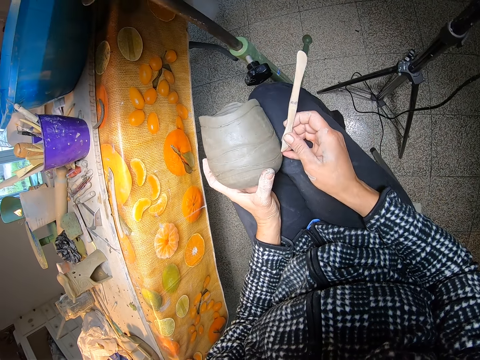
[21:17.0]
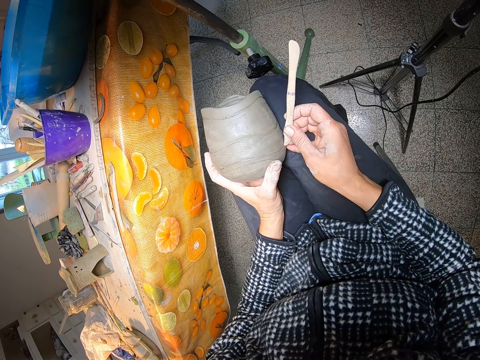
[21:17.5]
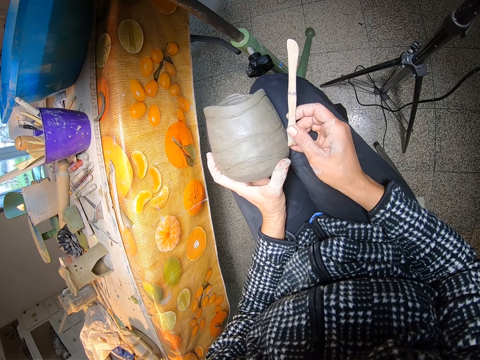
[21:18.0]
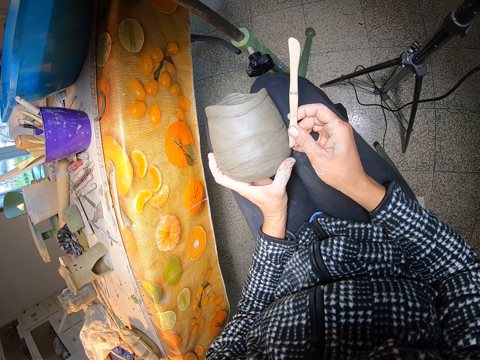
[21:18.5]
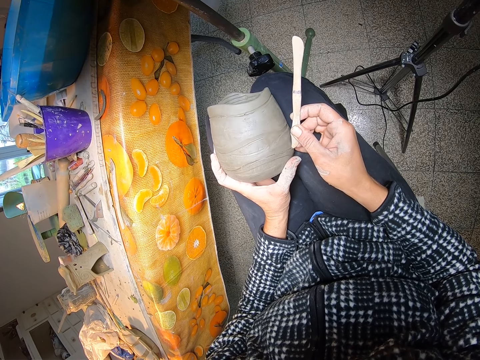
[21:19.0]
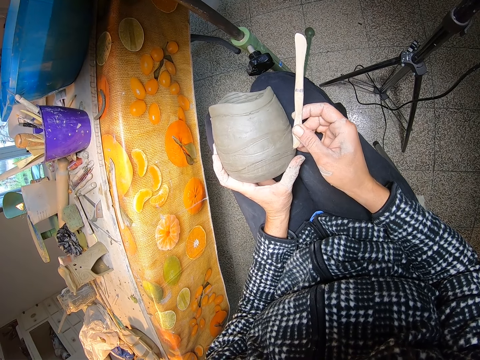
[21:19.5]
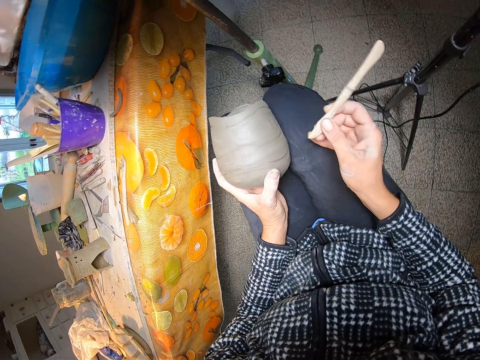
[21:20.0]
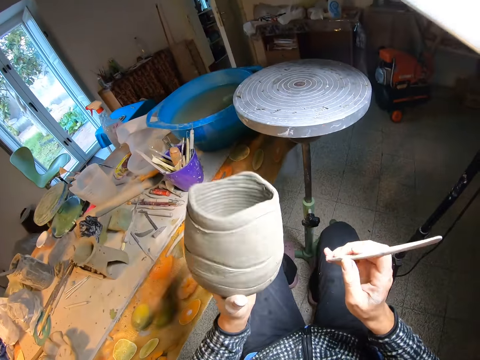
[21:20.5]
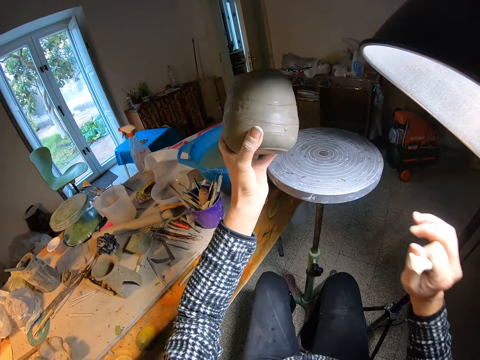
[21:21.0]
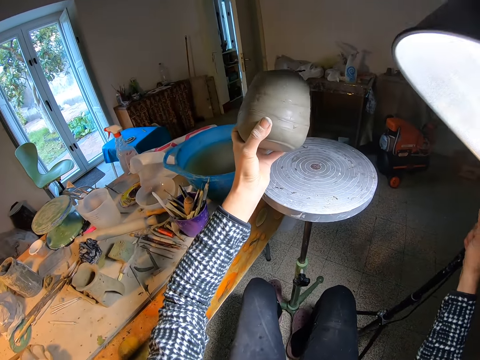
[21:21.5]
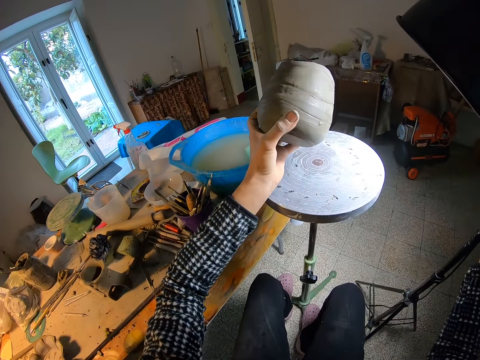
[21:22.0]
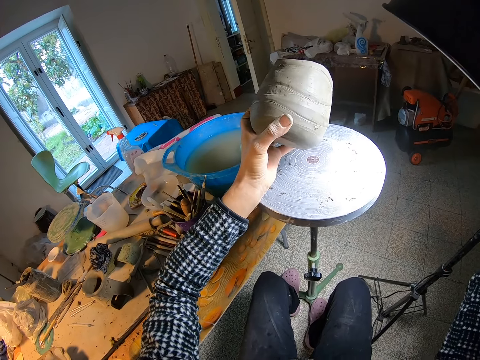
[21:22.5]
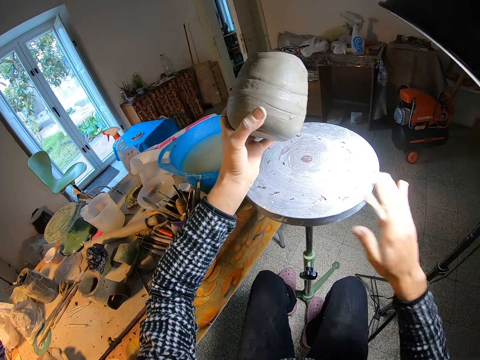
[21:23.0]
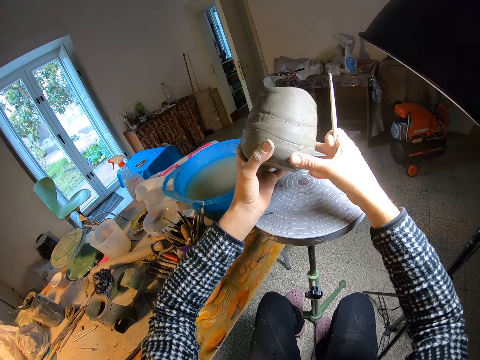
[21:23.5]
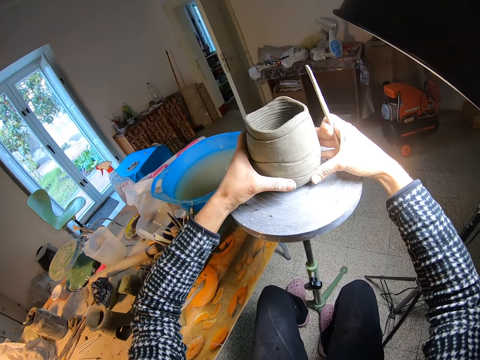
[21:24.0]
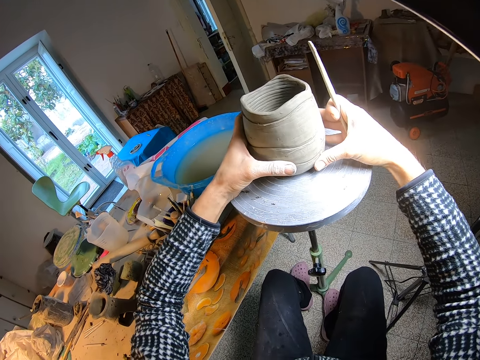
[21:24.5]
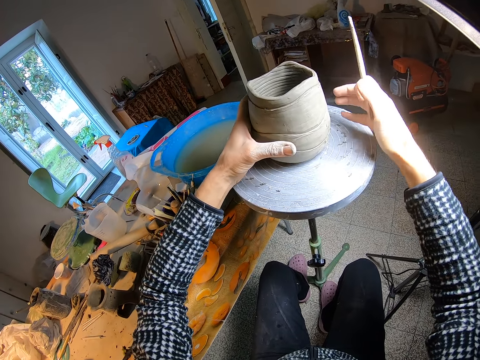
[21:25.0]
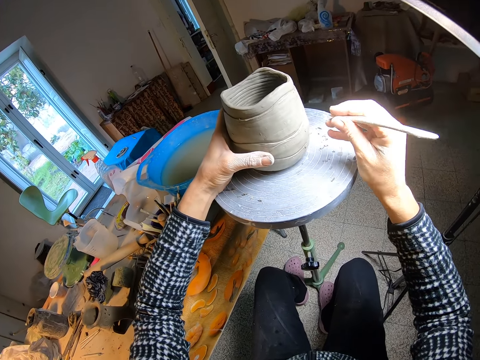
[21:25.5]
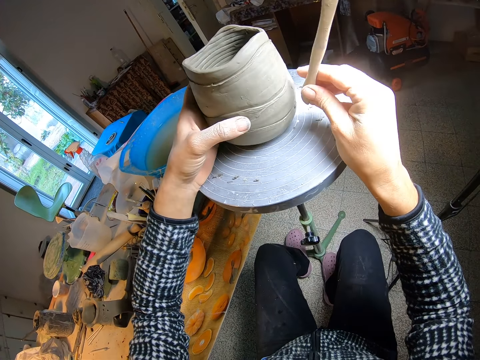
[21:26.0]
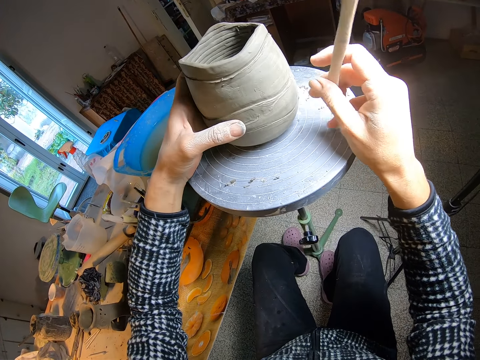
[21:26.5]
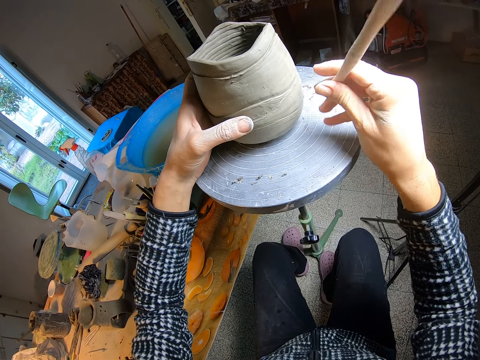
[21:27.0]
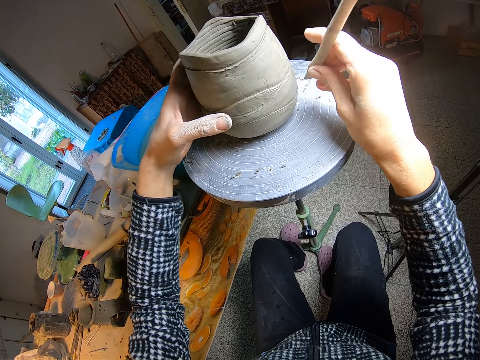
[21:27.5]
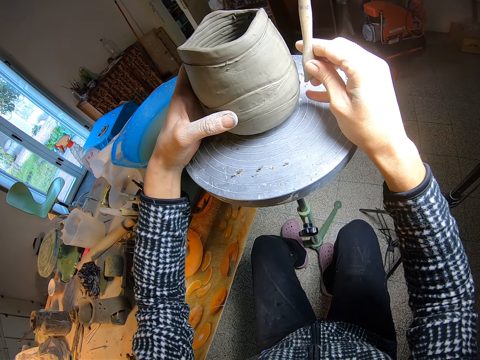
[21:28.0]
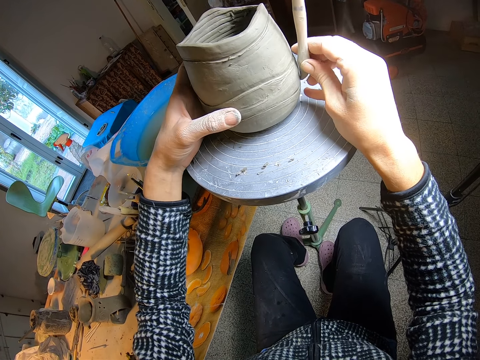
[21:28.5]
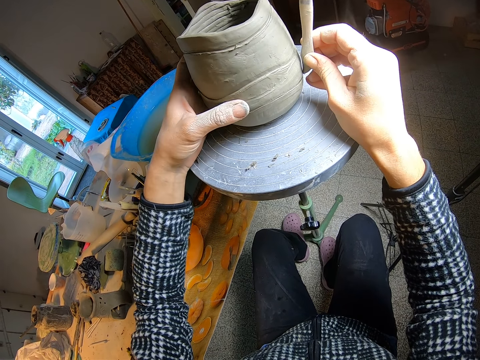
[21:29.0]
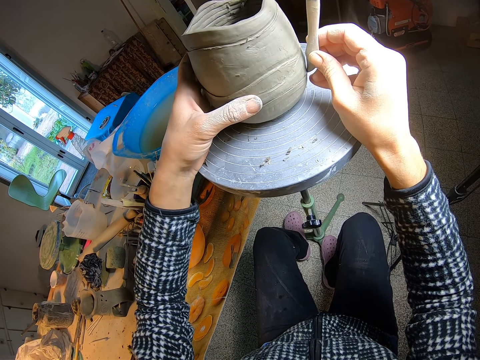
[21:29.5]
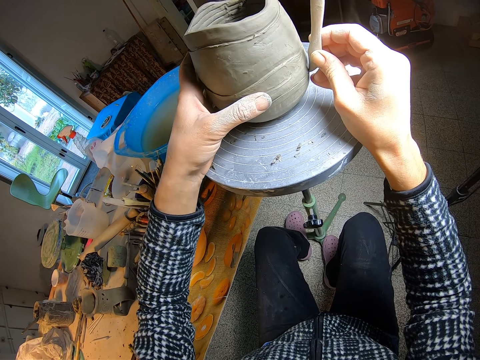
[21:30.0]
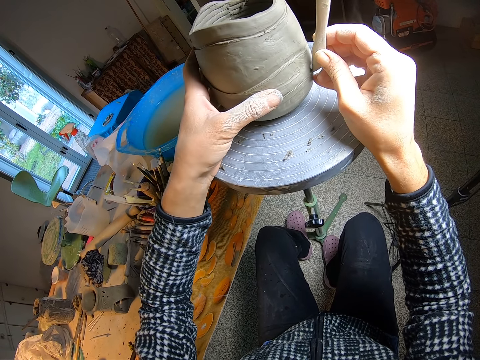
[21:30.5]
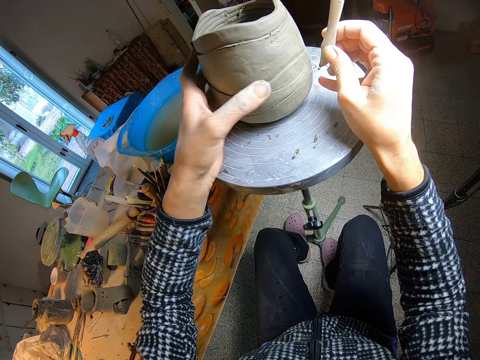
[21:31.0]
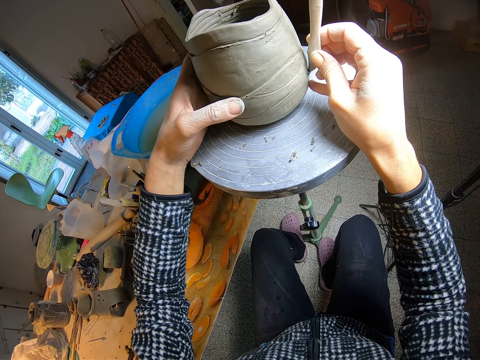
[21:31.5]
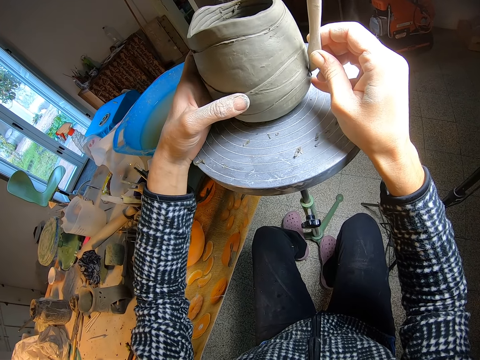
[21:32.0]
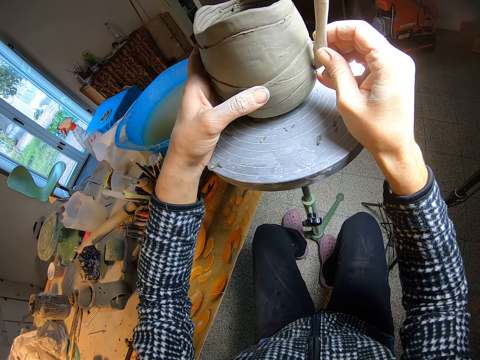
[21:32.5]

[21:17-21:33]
The camera wearer straightens the mold with the cutter. He lifts the ceramic mould from his knees with his left hand. He turns the light stand with his right hand. He places the ceramic mould on the potter's wheel with his right hand. He scrapes the ceramic mould with the wooden carving piece with his right hand. He straightens the mold with the cutter.

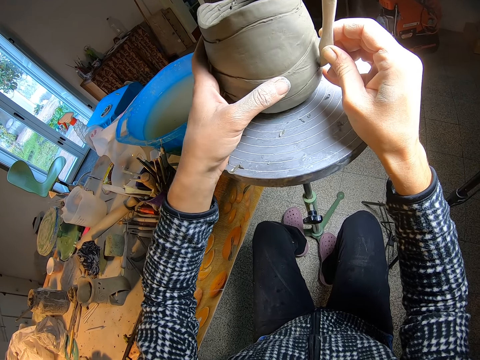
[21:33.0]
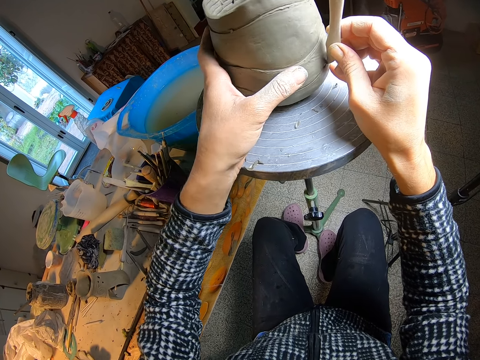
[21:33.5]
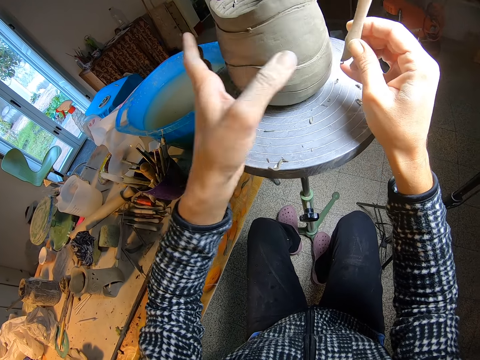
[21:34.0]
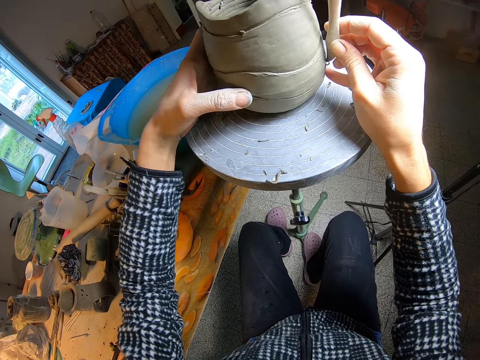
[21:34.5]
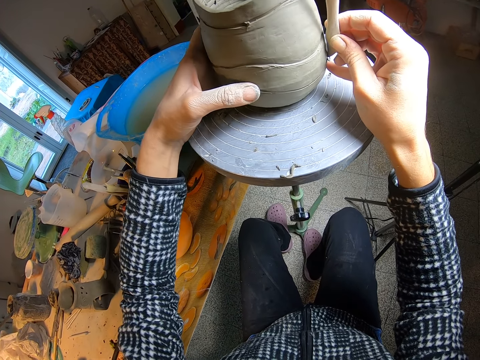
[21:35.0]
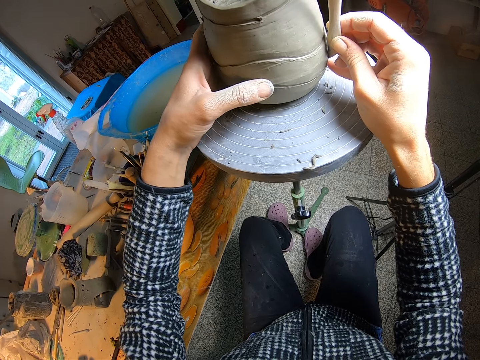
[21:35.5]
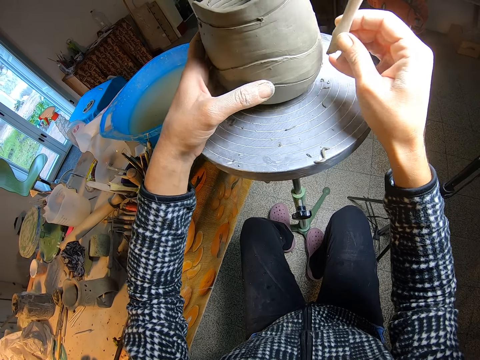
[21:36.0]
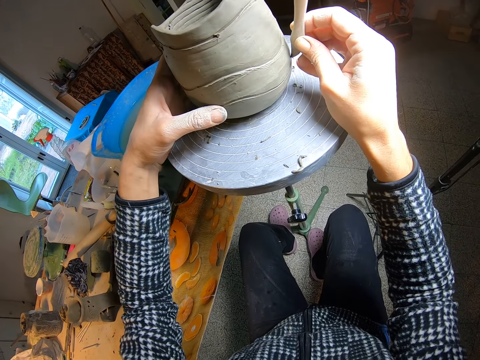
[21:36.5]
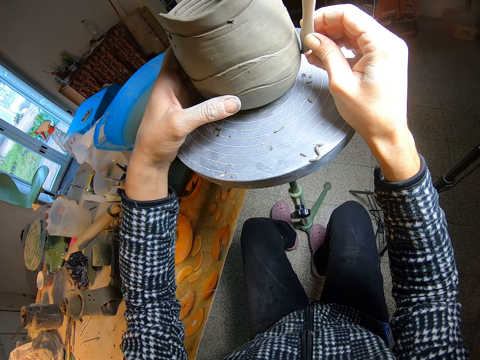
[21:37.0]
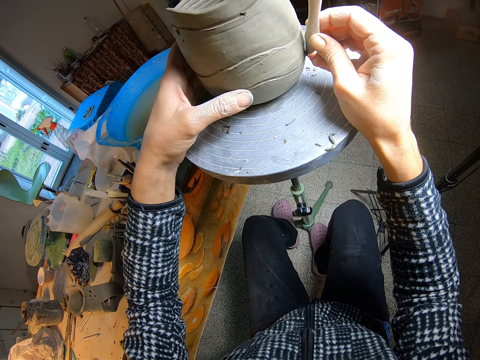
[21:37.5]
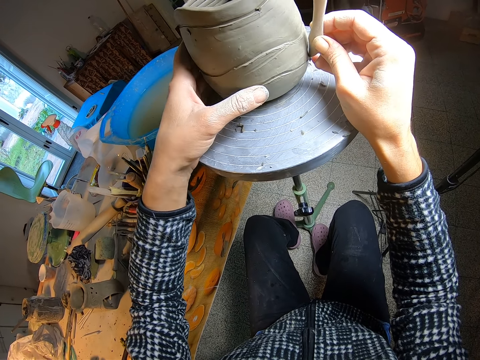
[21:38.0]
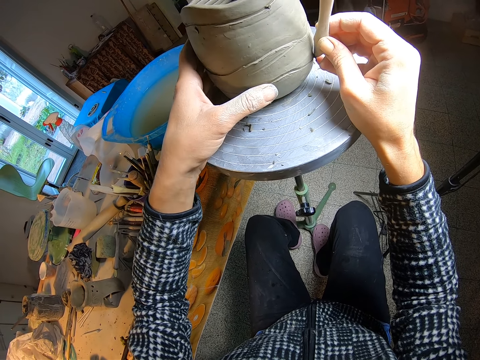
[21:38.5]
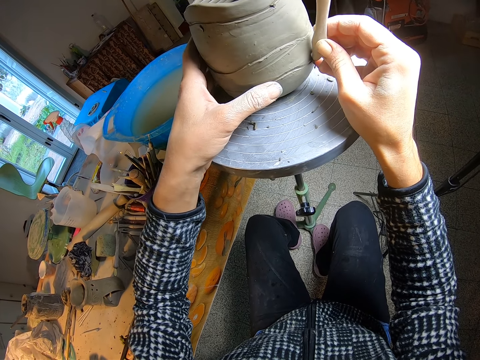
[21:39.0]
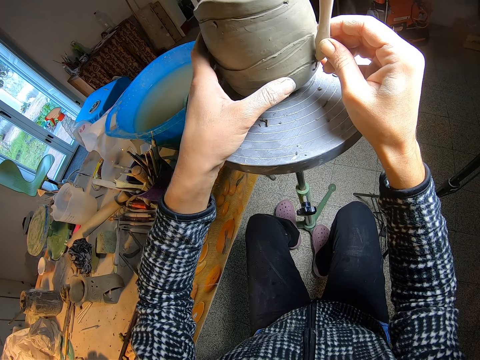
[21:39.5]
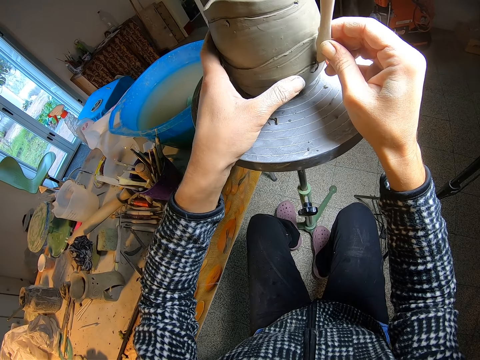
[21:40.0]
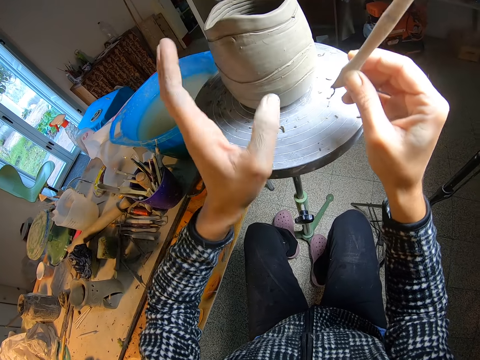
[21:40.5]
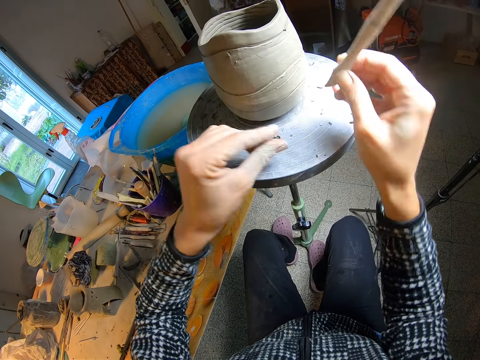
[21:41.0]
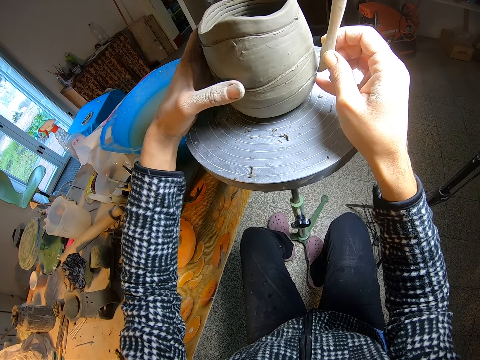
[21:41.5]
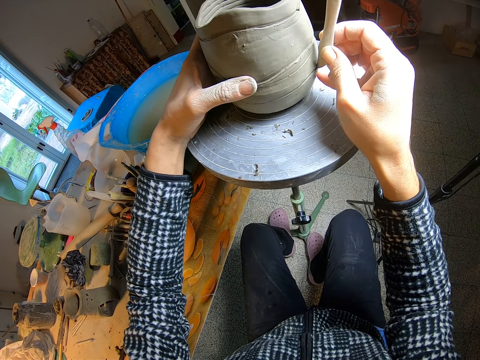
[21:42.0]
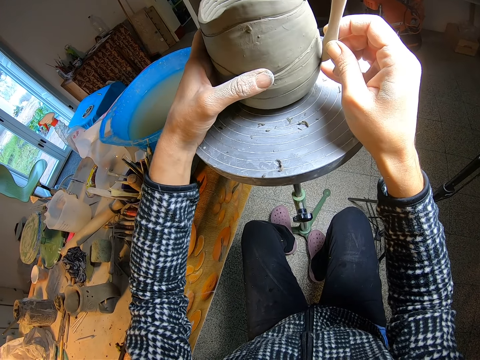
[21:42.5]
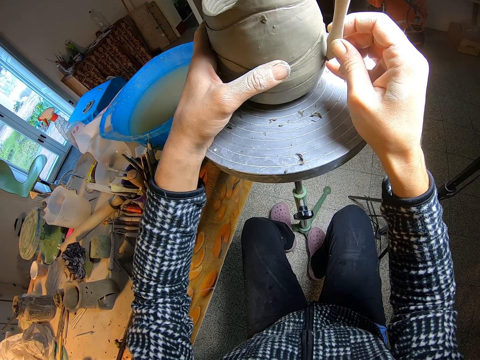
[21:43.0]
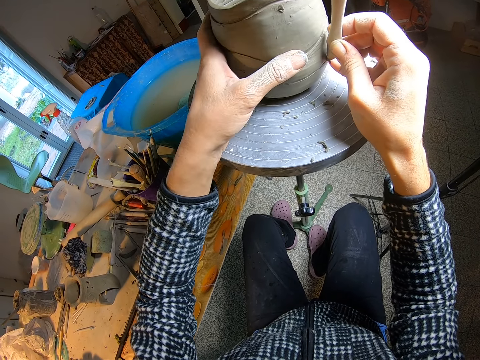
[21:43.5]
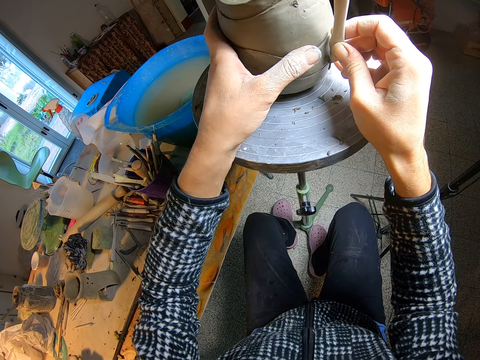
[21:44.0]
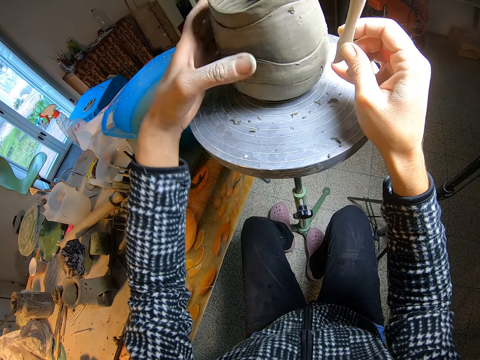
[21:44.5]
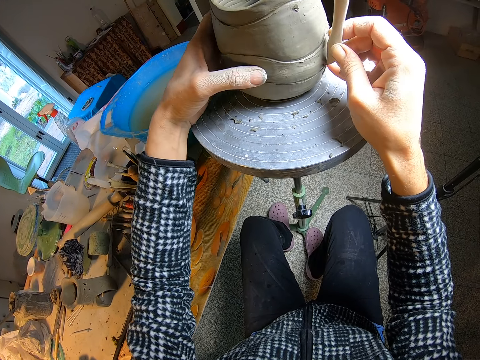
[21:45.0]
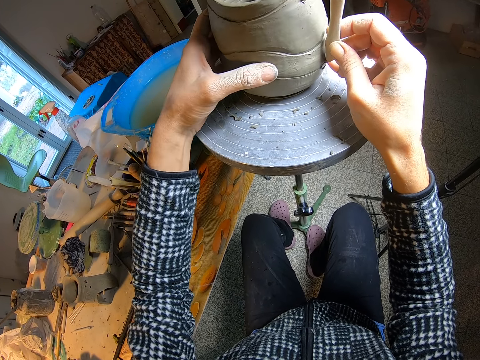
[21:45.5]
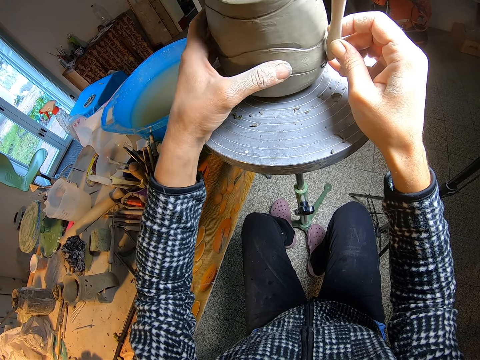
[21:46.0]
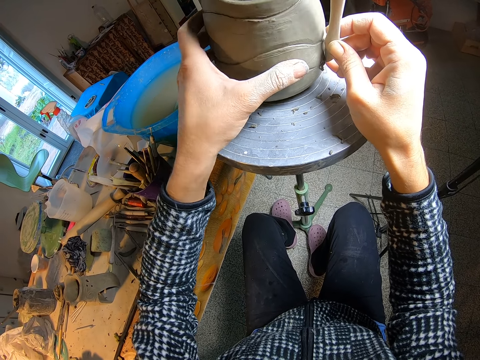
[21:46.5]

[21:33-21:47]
The camera wearer cleans the wooden carving piece or cutter with his left hand. He scrapes the ceramic mould with the wooden carving piece with his right hand. He straightens the mould with the cutter.
